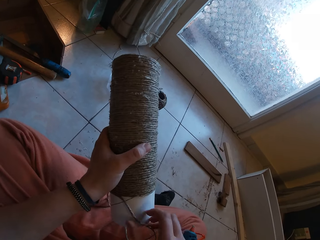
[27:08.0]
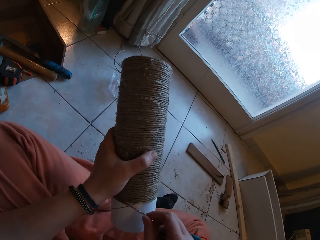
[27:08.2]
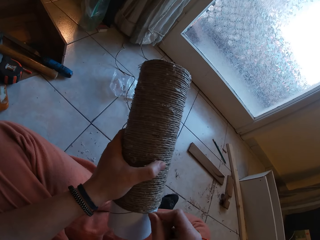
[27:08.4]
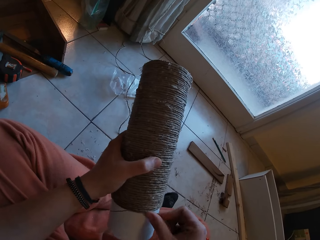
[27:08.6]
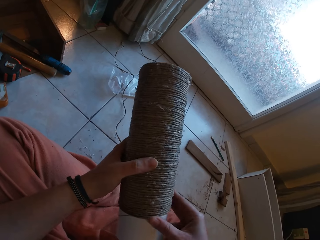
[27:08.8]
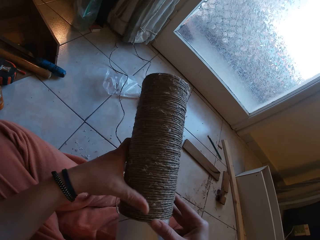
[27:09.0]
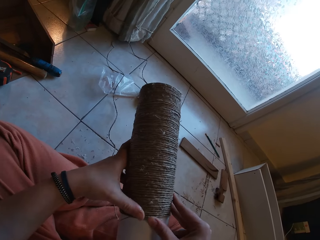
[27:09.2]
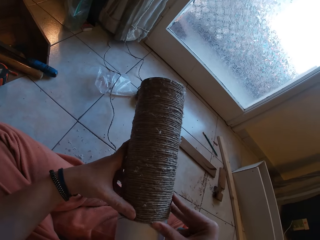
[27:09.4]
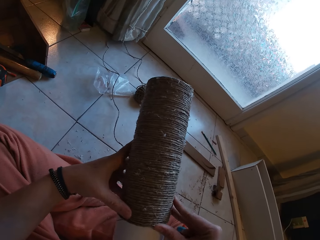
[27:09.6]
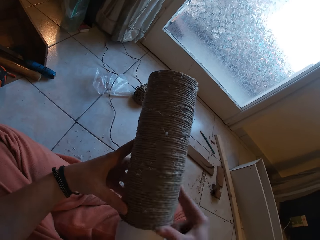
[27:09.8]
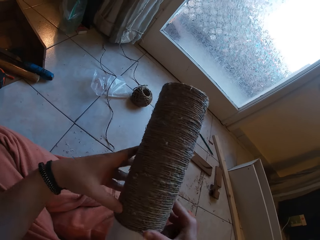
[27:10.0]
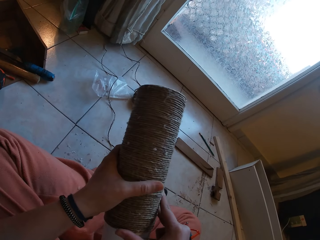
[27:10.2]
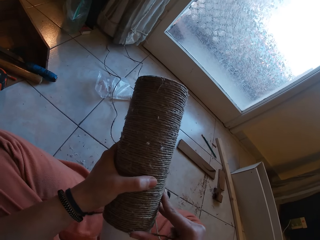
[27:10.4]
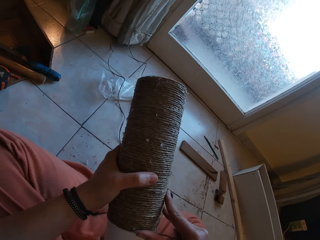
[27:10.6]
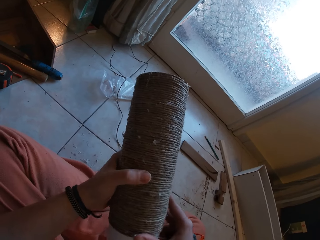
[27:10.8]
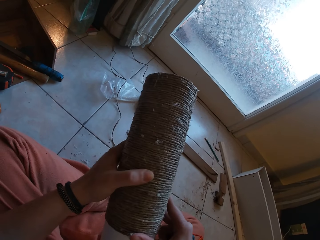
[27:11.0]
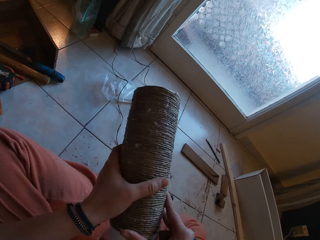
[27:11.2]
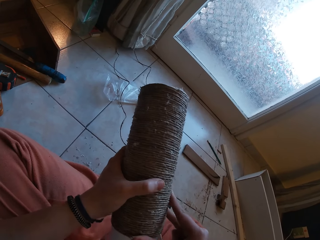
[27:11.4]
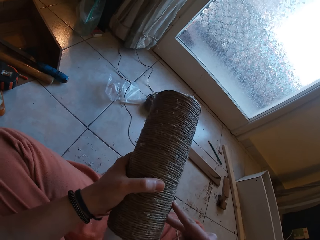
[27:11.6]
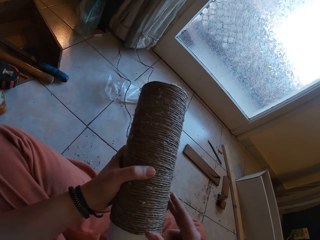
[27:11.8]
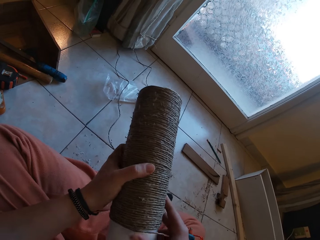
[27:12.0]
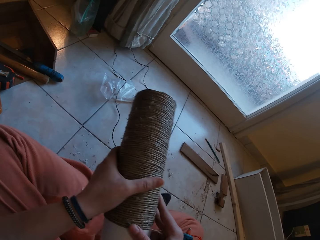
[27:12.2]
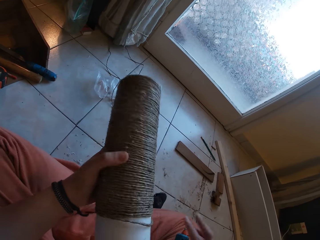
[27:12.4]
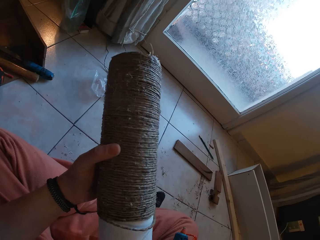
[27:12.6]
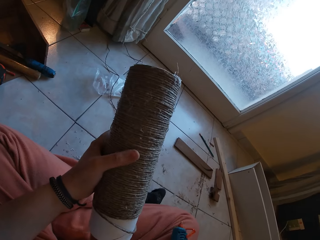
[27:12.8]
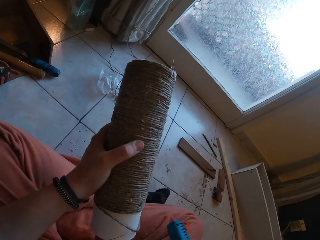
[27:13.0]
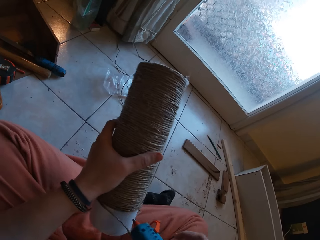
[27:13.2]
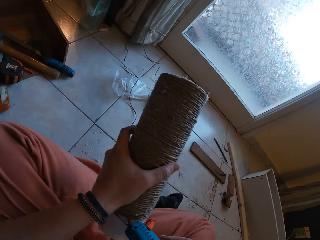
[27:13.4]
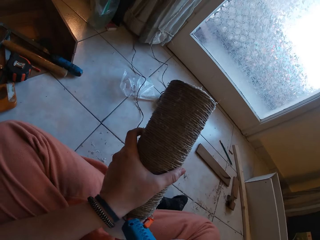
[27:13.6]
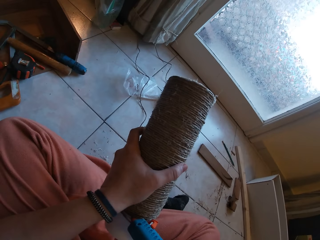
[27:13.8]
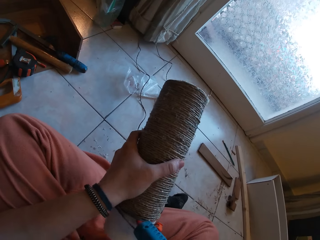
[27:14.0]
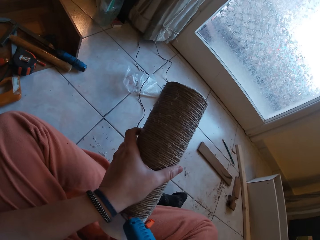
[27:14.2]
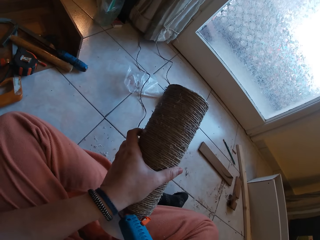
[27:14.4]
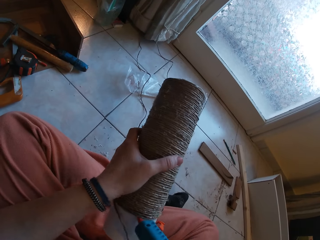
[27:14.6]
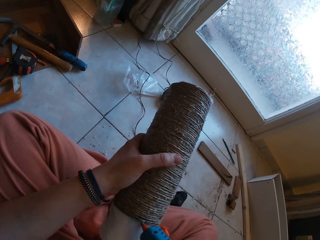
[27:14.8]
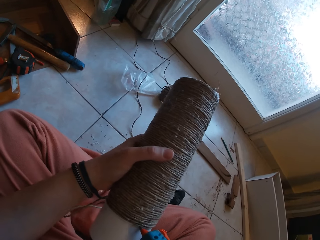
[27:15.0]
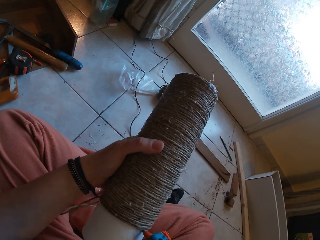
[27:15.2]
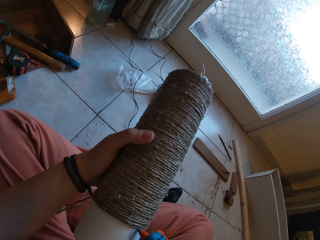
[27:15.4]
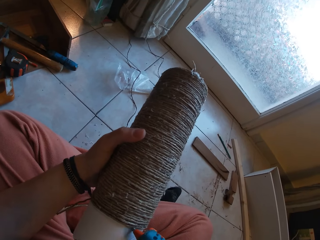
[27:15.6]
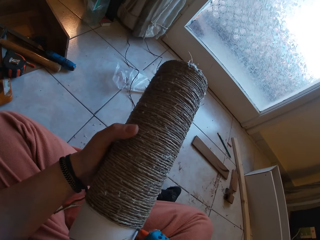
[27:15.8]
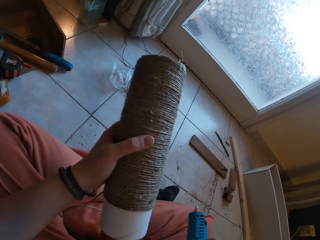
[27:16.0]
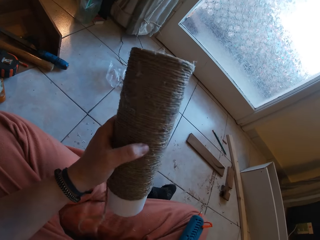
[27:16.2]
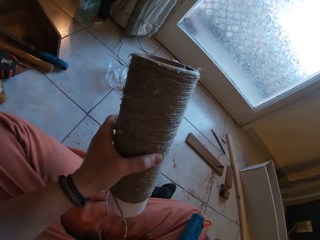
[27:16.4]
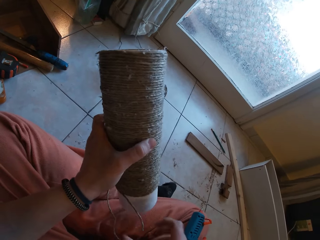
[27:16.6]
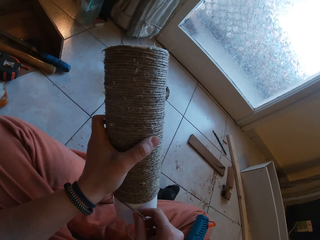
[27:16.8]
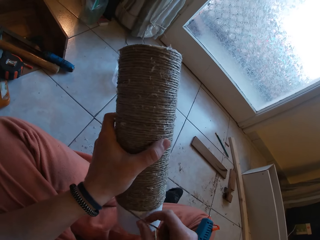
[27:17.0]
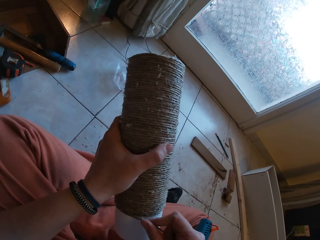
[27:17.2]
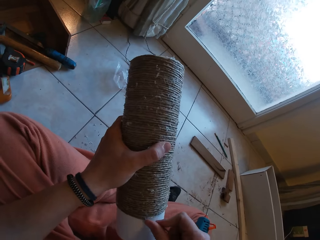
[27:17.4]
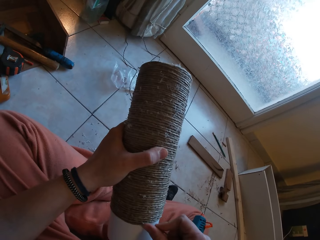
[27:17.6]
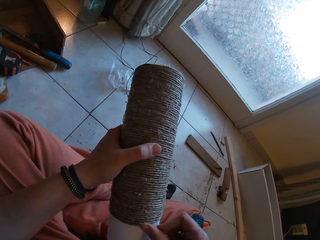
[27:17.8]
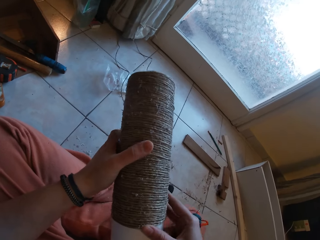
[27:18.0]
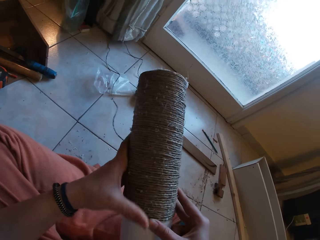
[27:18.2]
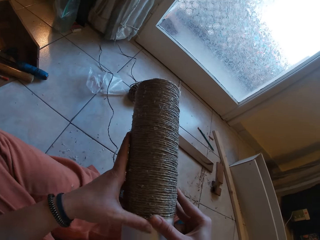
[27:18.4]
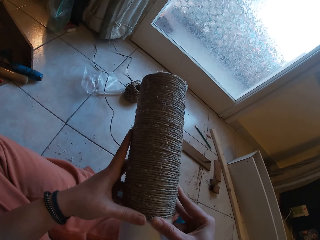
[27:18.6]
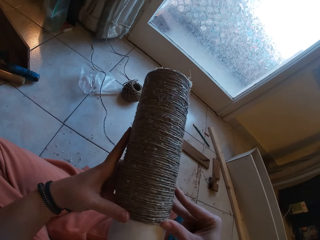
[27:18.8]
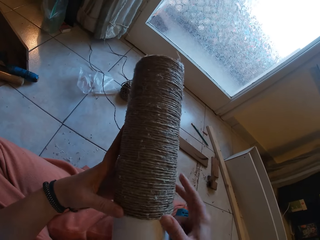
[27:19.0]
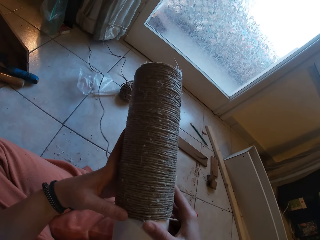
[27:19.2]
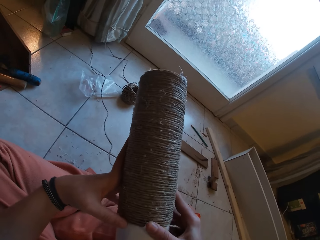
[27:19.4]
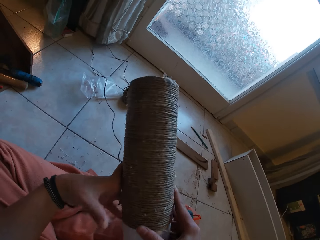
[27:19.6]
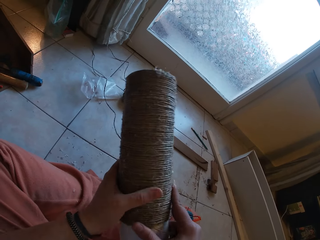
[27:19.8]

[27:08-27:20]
The camera wearer places the glue gun on the lap. They roll the yarn round the cardboard tube with both hands. They pick the glue gun from her right lap with her right hand. They apply glue on the cardboard tube with the glue gun in her right hand. They drop the glue gun on his right leg with his right hand. They roll the twine on the cardboard tube in his left hand with his right hand.

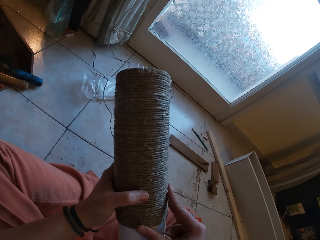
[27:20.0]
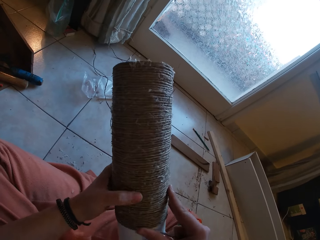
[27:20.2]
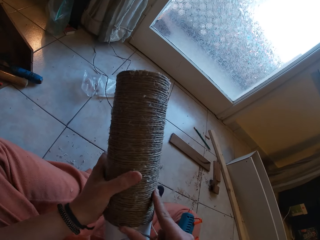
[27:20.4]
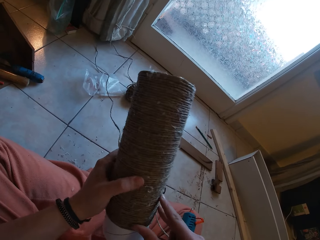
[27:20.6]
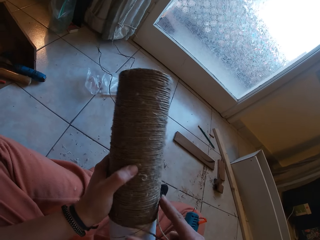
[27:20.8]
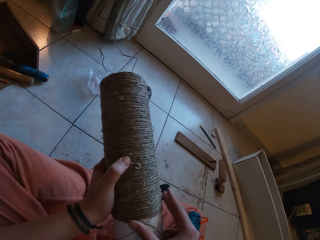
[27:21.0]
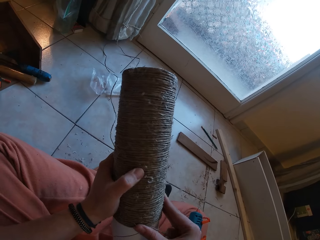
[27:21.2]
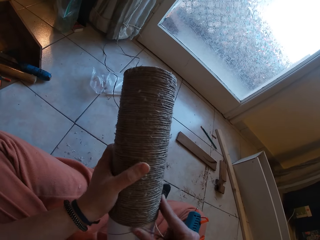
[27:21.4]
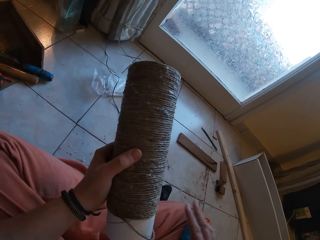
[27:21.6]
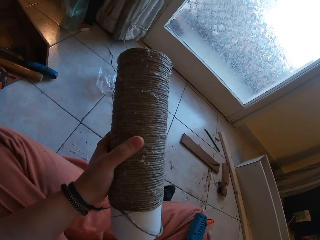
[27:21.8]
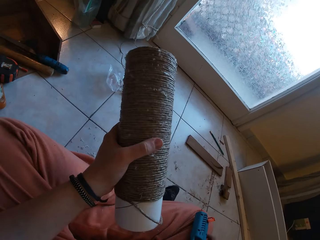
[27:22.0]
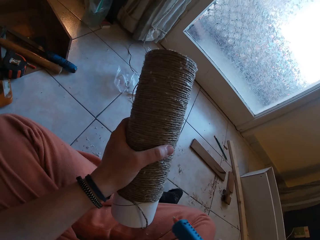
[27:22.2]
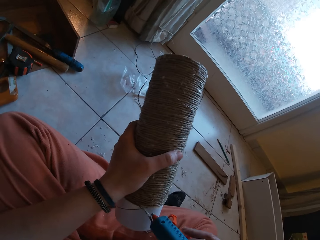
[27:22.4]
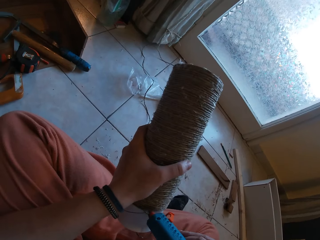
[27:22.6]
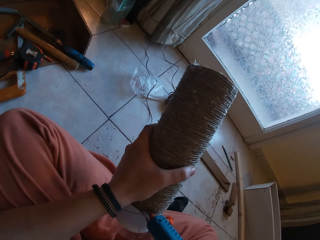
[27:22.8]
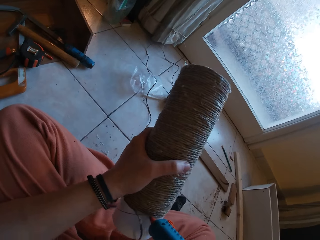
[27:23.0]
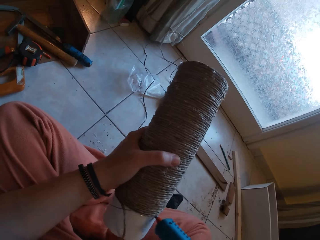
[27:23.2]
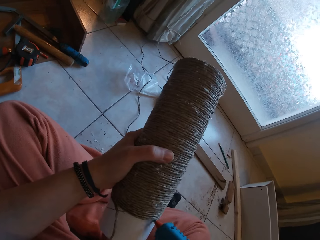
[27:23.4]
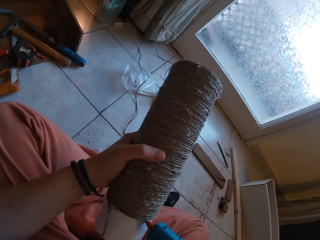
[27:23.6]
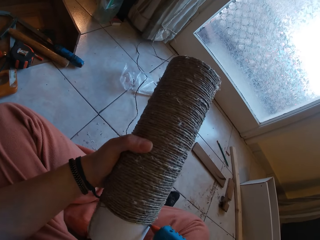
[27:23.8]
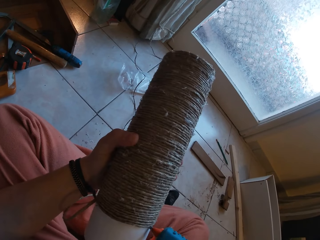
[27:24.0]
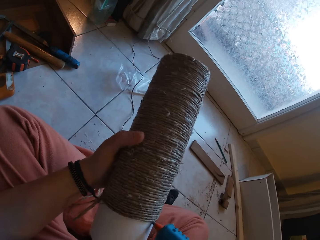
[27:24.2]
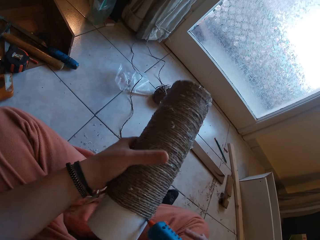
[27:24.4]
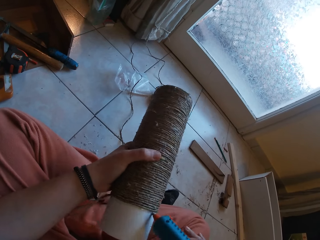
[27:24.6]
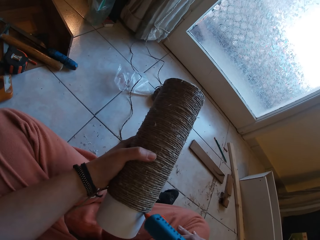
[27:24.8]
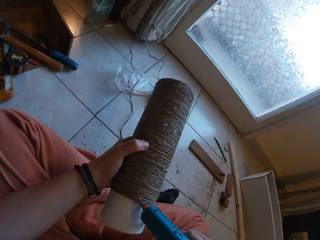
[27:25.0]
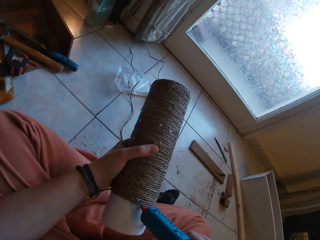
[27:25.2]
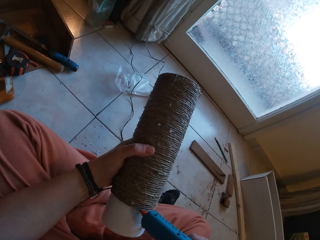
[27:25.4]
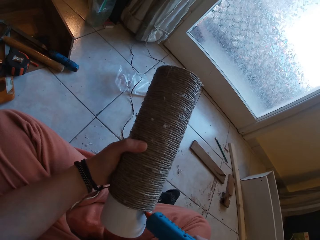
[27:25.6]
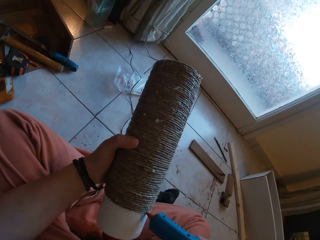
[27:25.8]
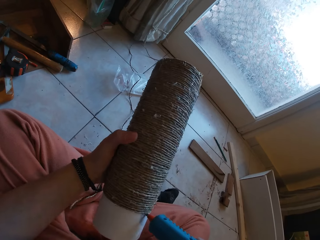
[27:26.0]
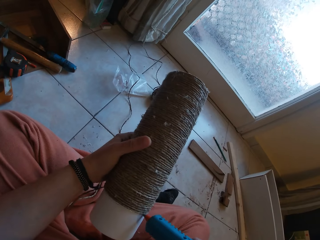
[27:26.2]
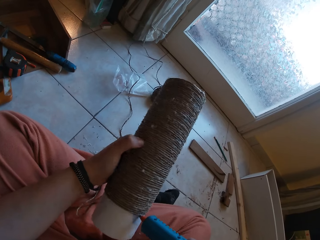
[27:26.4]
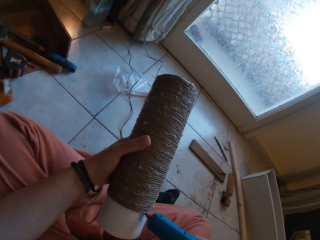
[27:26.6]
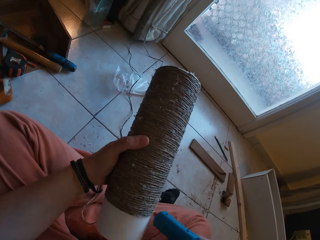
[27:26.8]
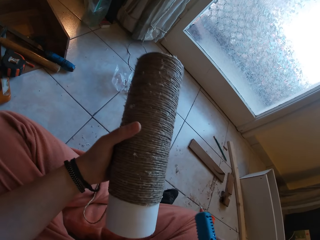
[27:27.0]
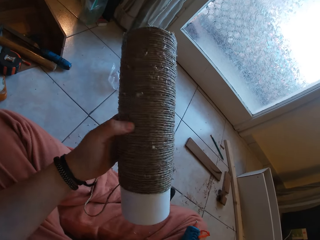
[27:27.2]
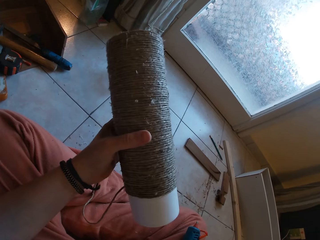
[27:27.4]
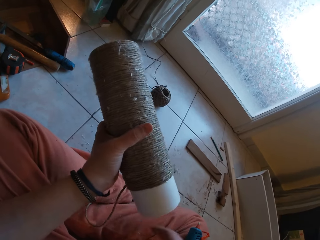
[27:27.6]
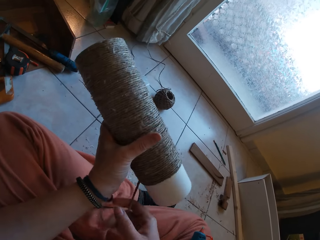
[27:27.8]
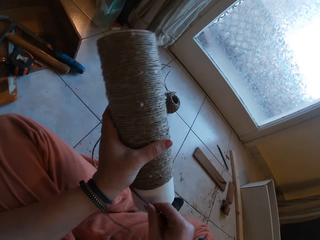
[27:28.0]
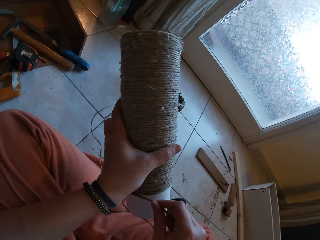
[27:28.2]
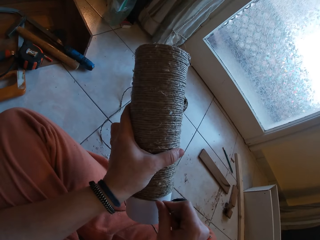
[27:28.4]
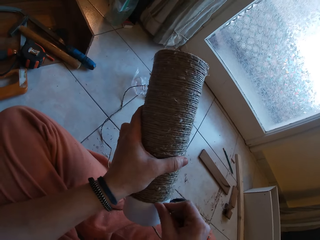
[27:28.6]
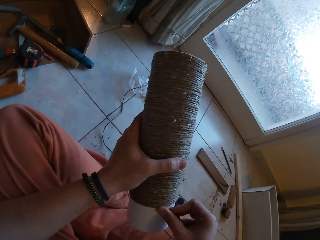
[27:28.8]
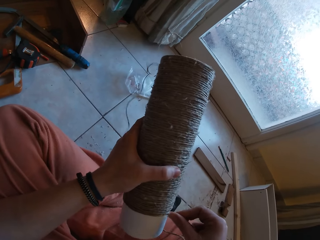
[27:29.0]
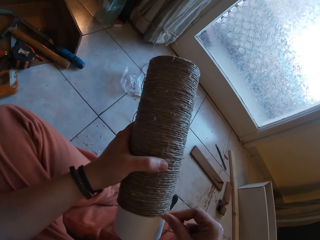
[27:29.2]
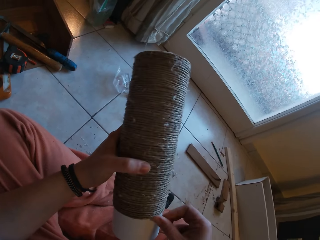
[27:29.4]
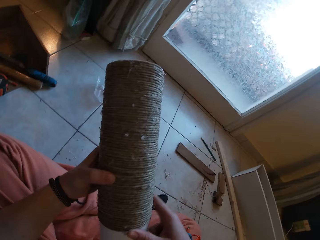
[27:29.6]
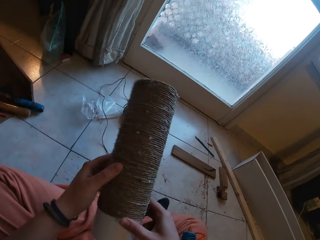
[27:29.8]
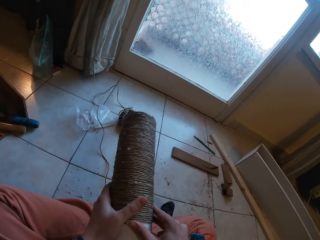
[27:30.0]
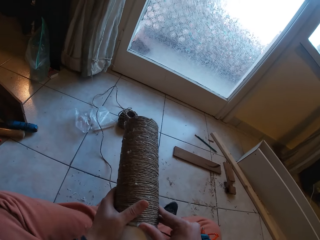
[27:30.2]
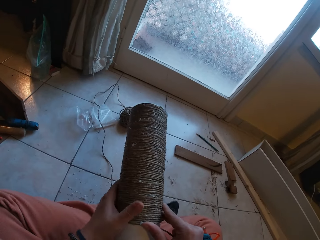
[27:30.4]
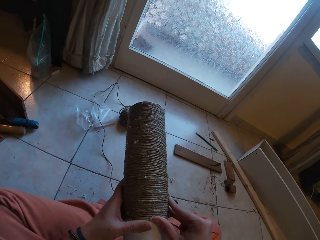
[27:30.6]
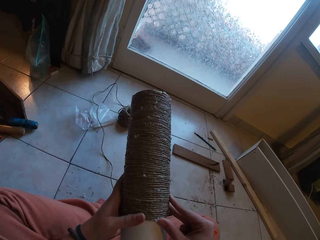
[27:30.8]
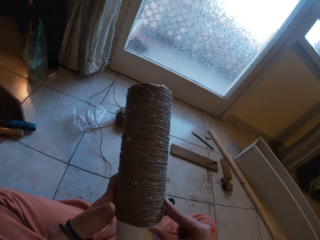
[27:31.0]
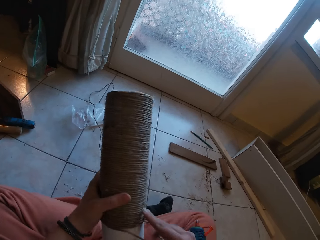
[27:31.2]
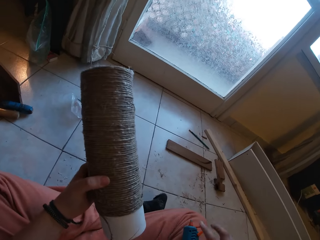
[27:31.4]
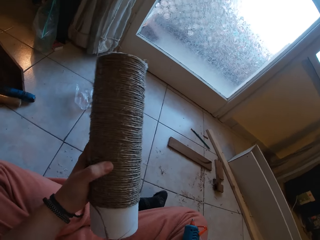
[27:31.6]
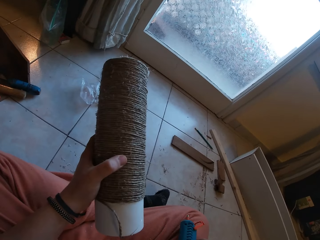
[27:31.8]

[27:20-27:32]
The camera wearer picks the glue gun from his right leg with his right hand. He rolls the twine on the cardboard tube in his left hand with his right hand. He applies glue with the glue gun. He drops the glue gun on his right leg with his right hand. He rolls the twine on the cardboard tube in his left hand with his right hand.
